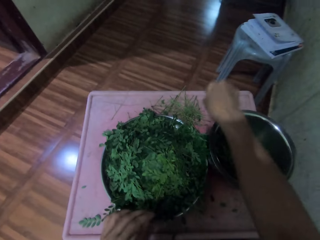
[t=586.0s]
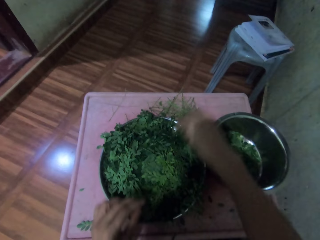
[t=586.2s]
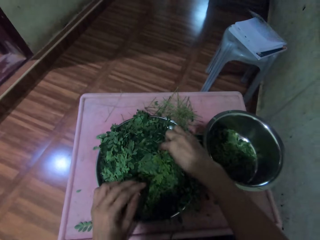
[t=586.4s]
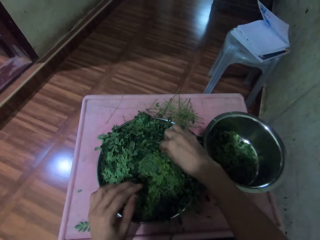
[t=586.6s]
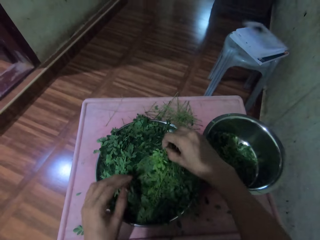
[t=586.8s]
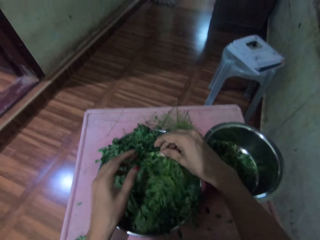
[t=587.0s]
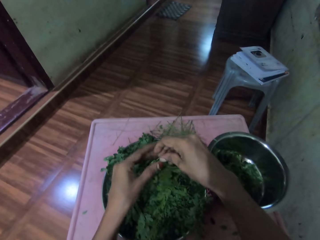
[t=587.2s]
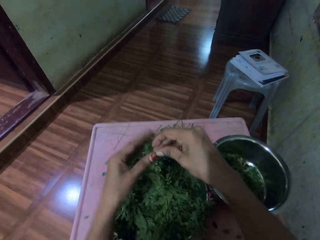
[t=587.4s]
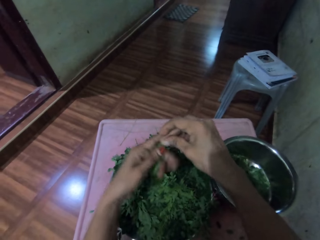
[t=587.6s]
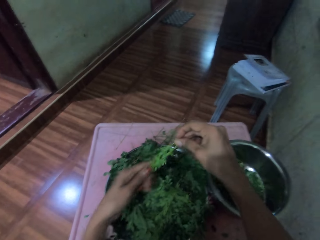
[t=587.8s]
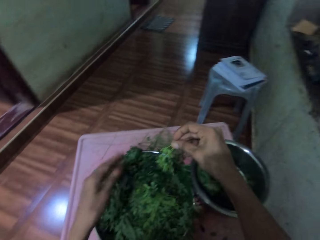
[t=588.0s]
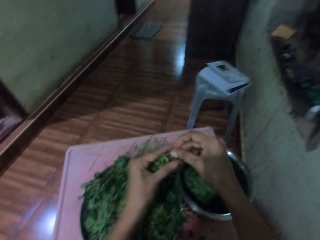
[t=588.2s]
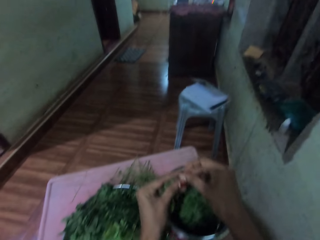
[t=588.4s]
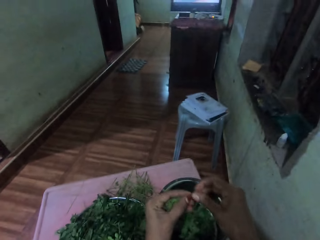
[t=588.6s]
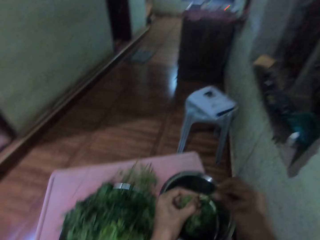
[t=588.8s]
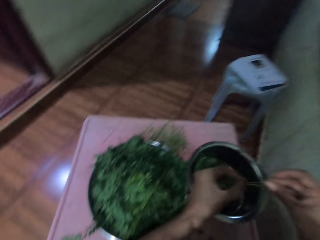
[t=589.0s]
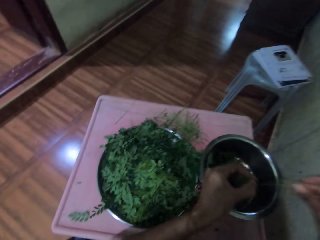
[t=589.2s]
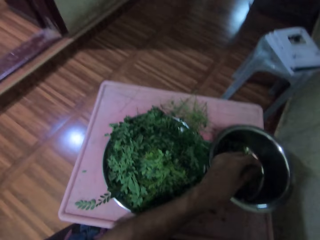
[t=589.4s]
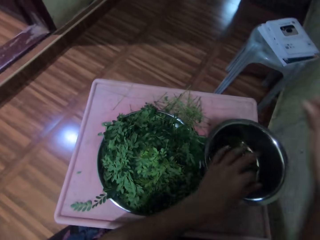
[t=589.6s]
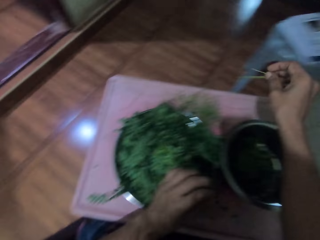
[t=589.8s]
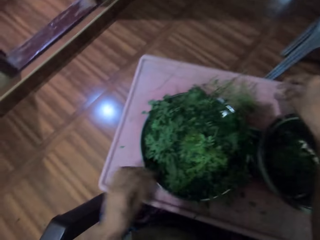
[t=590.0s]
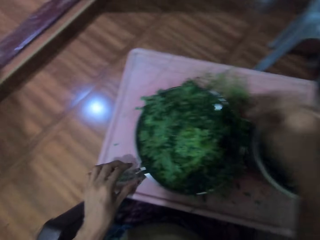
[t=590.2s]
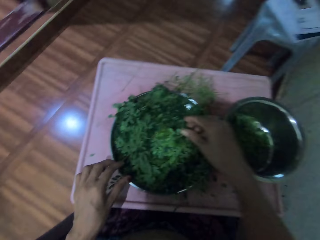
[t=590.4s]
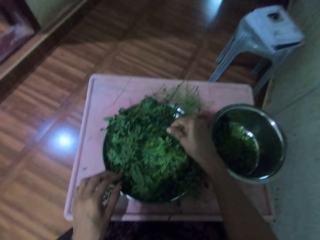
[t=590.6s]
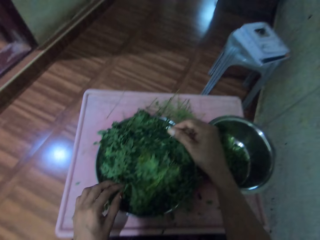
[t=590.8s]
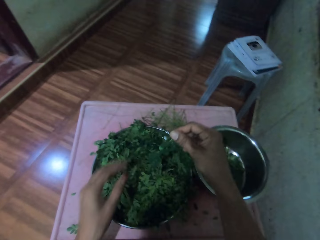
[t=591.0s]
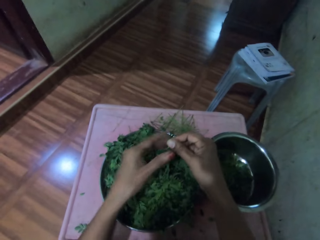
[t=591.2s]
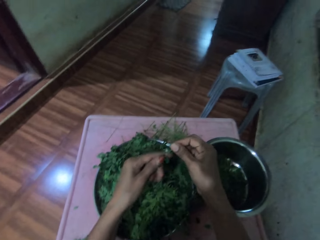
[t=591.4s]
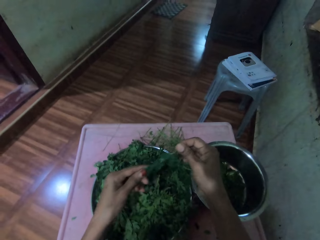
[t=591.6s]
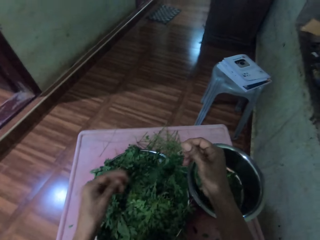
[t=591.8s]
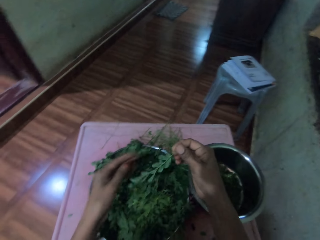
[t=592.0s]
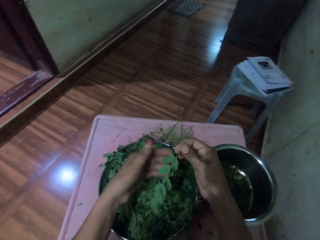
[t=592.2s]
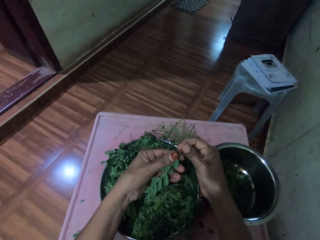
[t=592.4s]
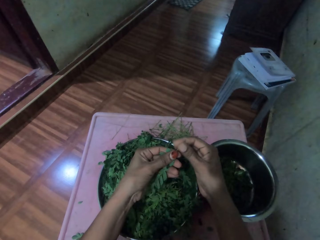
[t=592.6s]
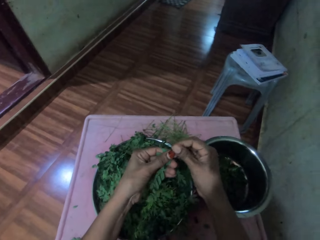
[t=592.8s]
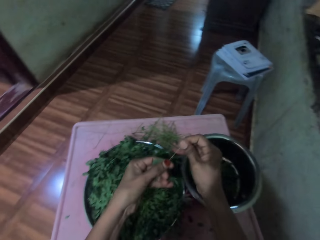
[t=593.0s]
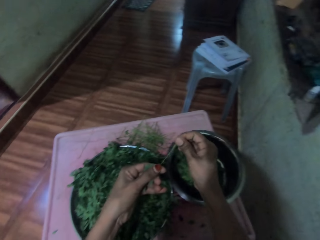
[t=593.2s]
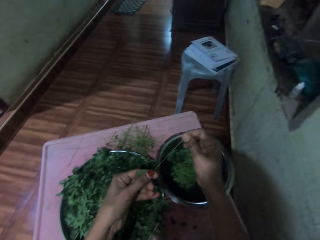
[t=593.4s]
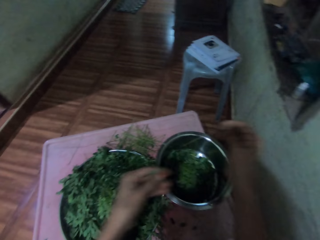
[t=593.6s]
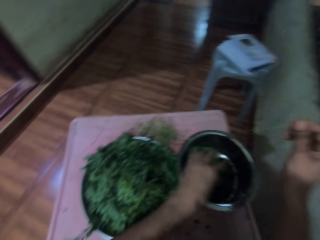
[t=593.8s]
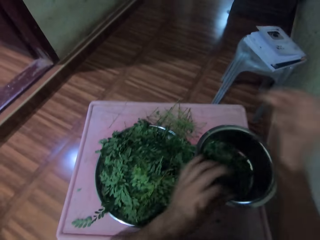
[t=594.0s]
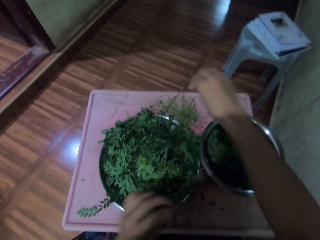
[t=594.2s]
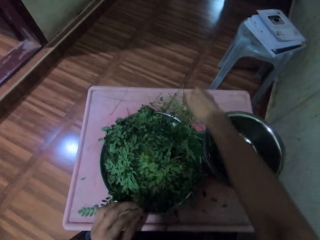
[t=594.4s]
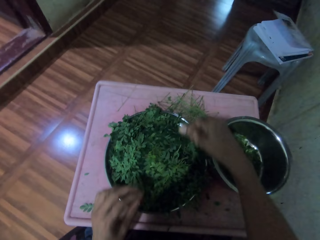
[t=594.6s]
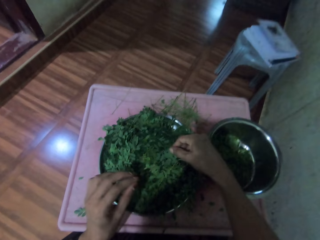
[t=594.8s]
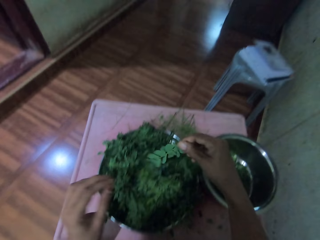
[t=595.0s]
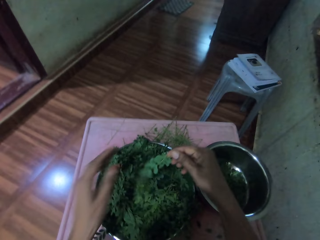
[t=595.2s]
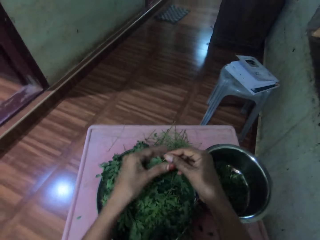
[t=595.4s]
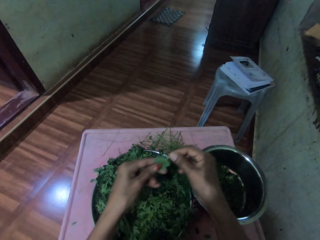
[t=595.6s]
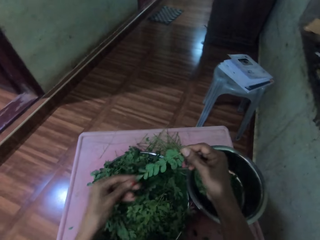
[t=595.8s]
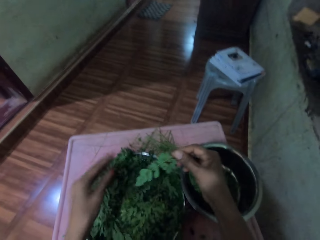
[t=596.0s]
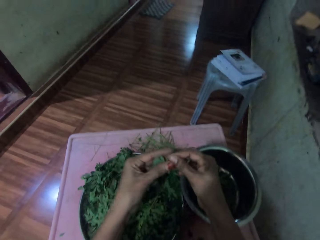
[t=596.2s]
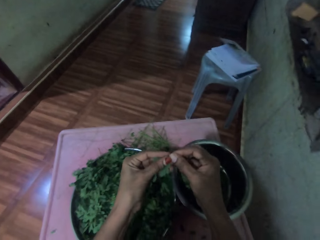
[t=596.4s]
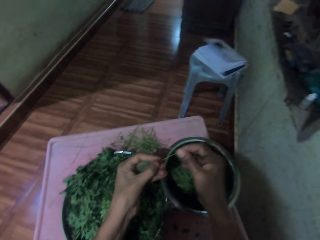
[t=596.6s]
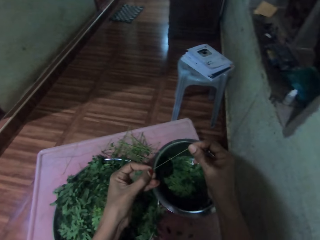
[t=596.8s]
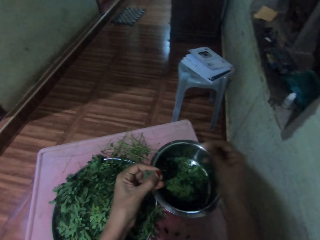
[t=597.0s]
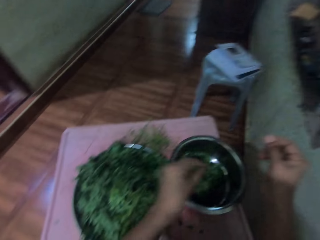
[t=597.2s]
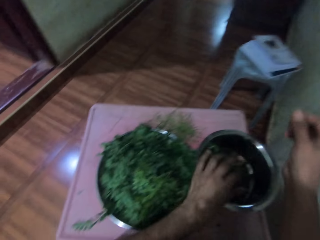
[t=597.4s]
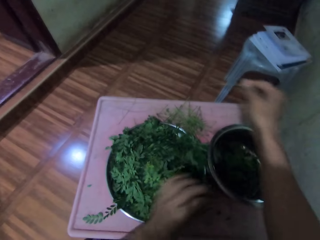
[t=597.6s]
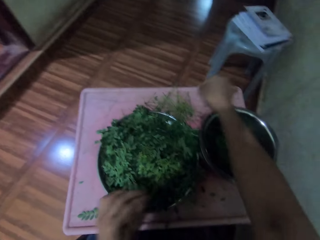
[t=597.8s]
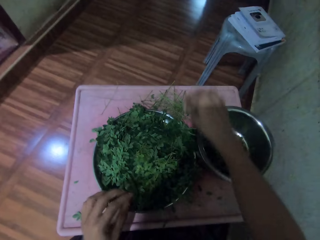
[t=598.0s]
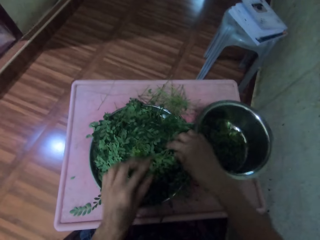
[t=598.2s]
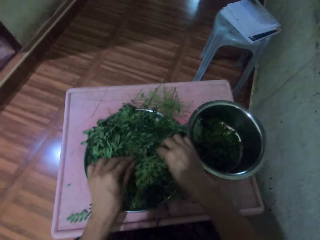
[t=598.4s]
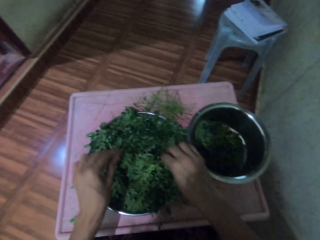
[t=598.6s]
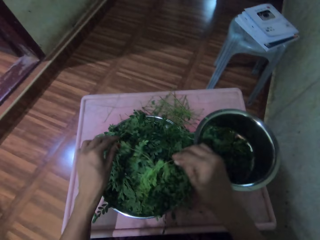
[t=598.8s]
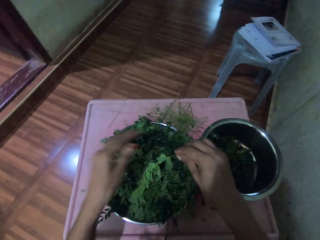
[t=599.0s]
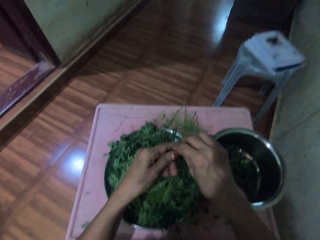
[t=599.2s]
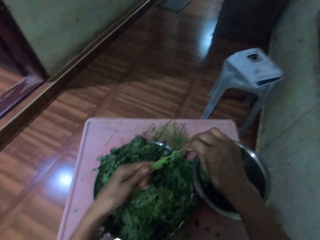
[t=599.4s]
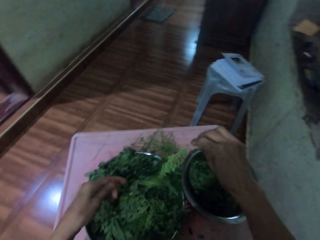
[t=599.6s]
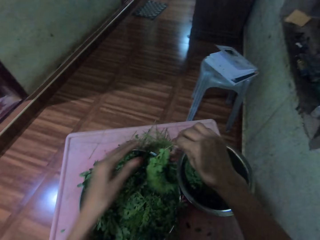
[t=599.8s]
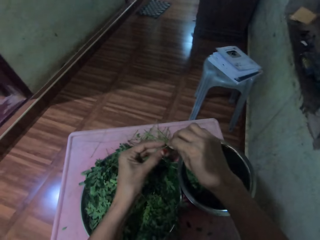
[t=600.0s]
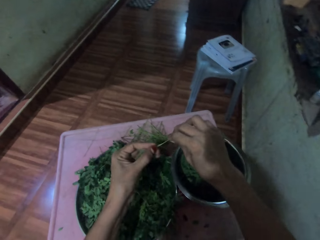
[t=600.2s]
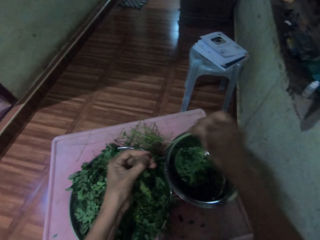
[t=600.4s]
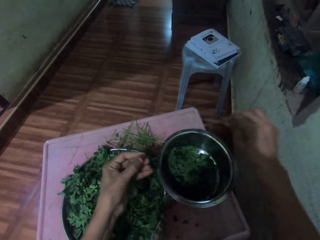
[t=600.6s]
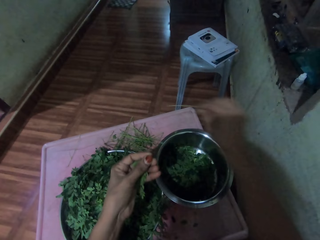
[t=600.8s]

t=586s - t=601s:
The camera wearer puts leaves in a bowl and places the stem on the table. They pick a vegetable stem, pick a bunch of leaves in the bowl, and move their hand along the vegetable stem. They prune leaves from the stem, drop the vegetable in a pan, put the leaves in the bowl, and place the stem on the table. They pick a vegetable stem, pick a bunch of leaves in the bowl, and move their hand along the vegetable stem. They prune leaves from the stem, put the leaves in the bowl, drop the vegetable in the pan, and place the stem on the table. They pick a bunch of leaves in the bowl, pick a vegetable stem, and move their hand along the vegetable stem. They prune leaves from the stem, put the leaves in the bowl, place the stem on the table, and drop the vegetable in the pan. They pick a vegetable stem, pick a bunch of leaves in the bowl, and move their hand along the vegetable stem. They prune leaves from the stem.

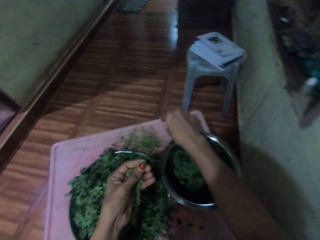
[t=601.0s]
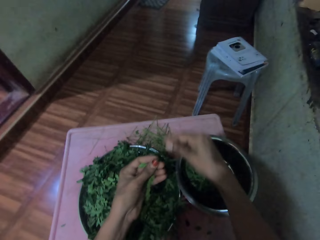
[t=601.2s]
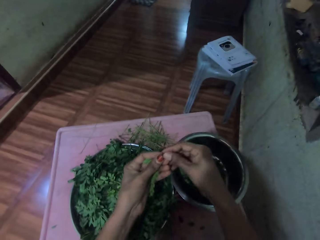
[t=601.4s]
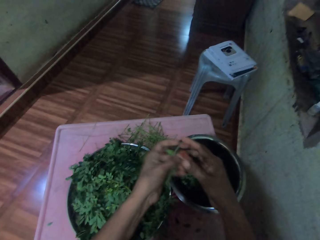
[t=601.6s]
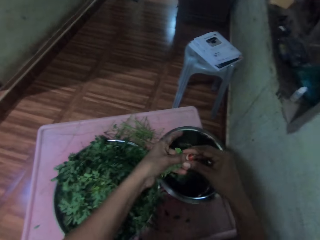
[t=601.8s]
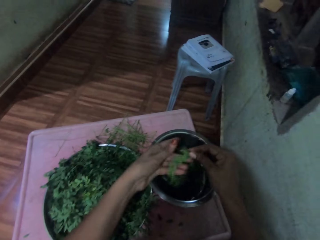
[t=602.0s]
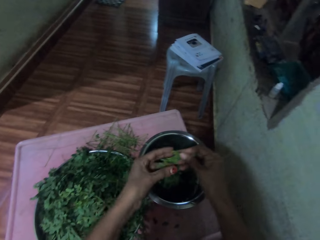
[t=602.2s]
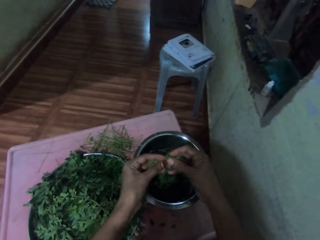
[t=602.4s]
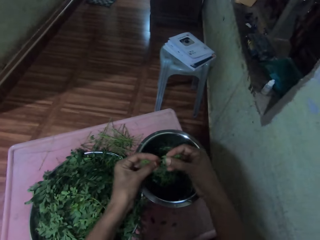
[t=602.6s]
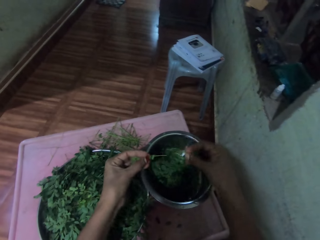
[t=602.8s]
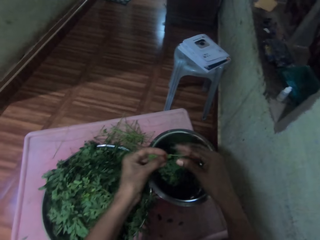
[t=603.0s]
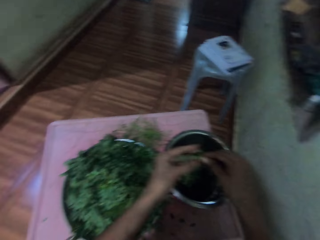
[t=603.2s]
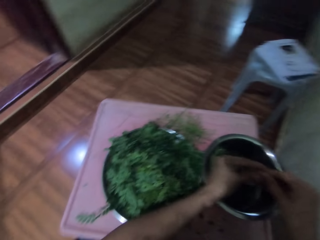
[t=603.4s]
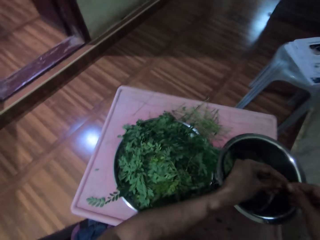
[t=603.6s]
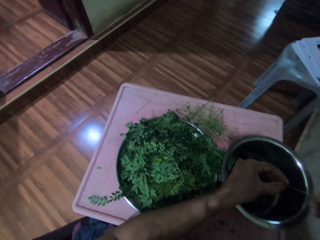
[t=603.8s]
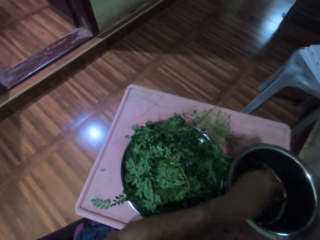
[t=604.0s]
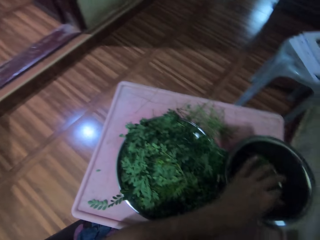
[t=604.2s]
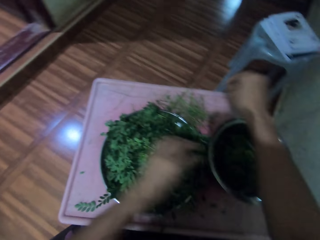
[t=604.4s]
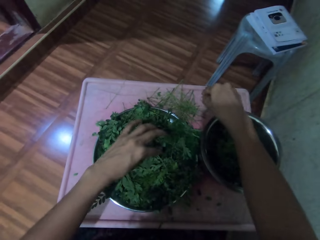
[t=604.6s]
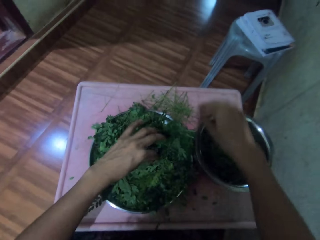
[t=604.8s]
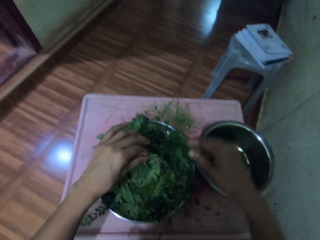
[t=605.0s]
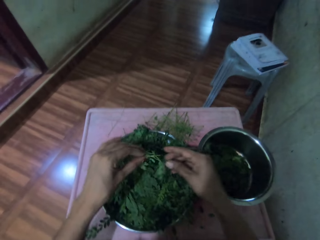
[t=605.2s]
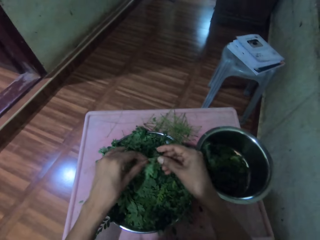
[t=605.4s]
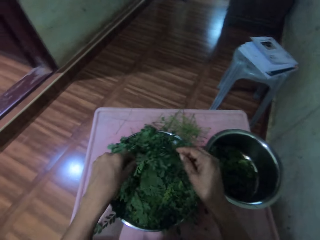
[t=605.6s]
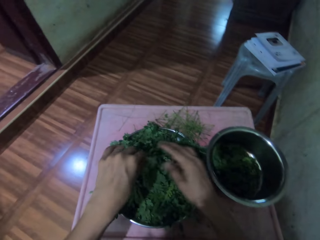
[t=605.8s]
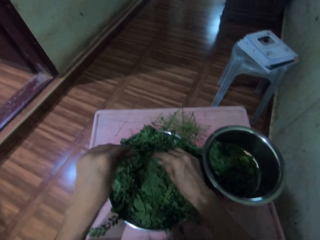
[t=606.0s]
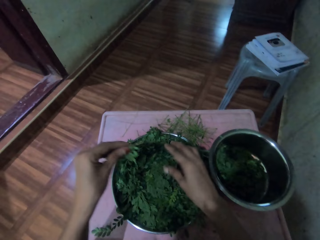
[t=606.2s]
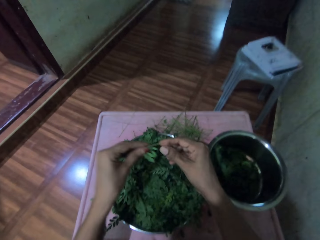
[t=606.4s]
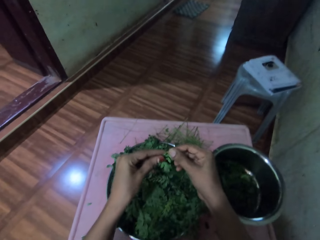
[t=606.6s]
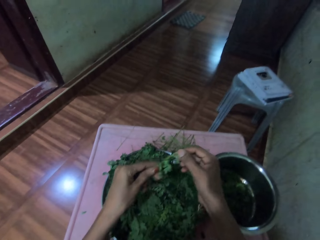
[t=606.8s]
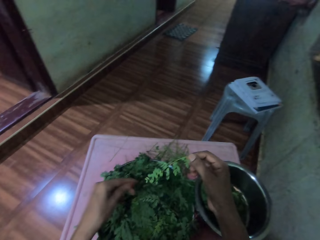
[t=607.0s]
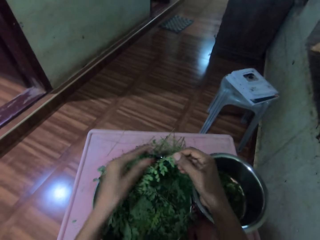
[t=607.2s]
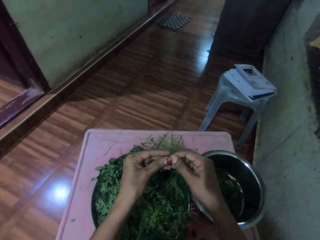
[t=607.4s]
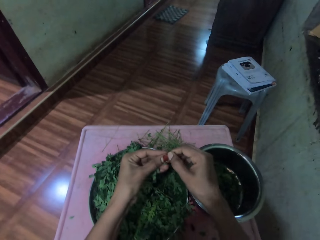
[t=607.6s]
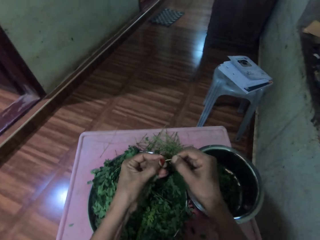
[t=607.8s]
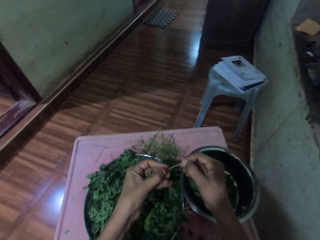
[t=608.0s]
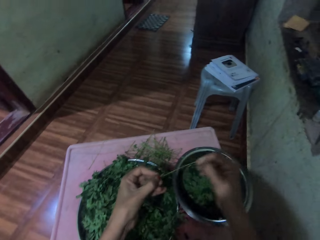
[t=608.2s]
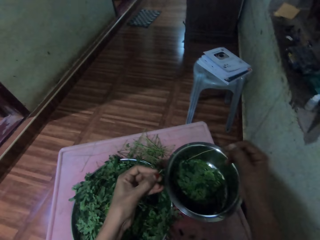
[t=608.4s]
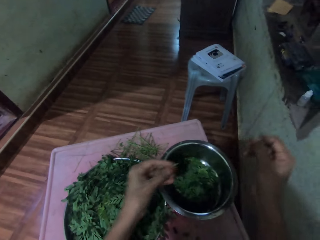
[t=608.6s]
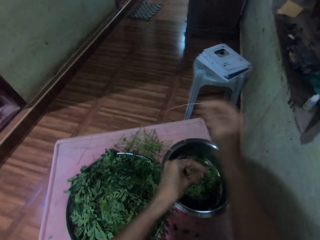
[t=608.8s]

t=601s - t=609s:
The camera wearer places the stem on the table. They prune leaves from the stem and drop the vegetable in a pan. They destem the vegetable, put the leaves in a bowl, drop the vegetable in the pan, and place the stem on the table. They pick a vegetable stem, pick a bunch of leaves in the bowl, and move their hand along the vegetable stem. They prune leaves from the stem.
